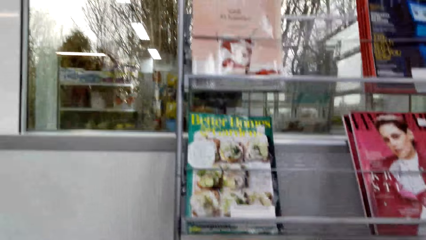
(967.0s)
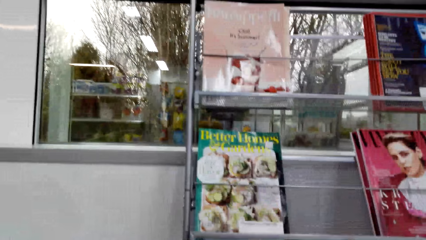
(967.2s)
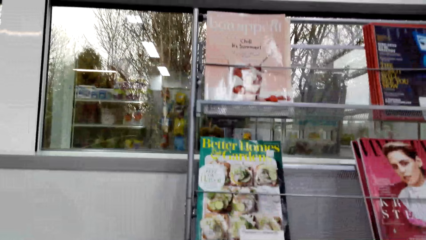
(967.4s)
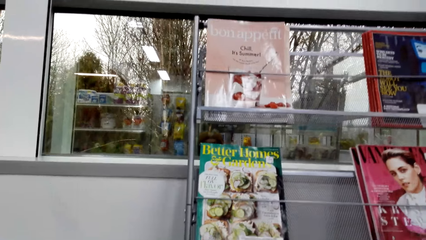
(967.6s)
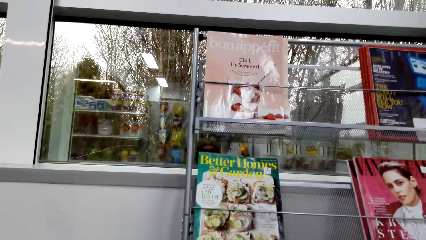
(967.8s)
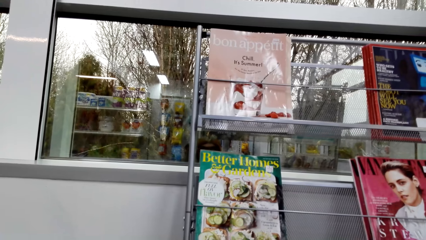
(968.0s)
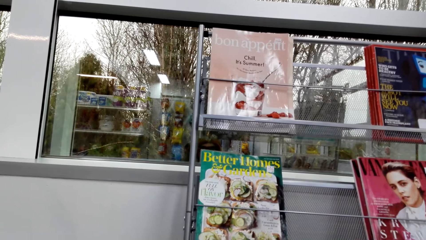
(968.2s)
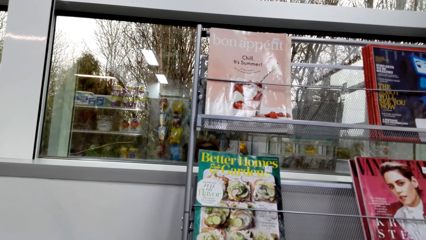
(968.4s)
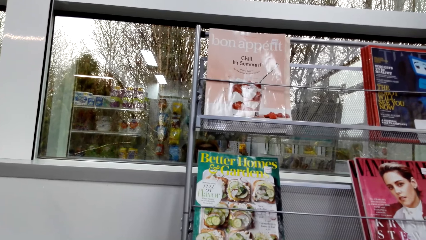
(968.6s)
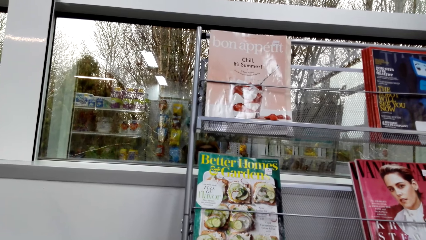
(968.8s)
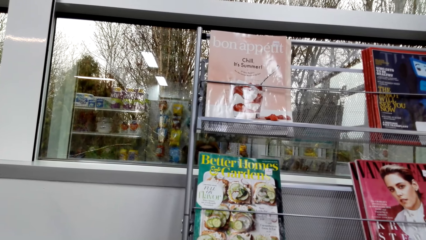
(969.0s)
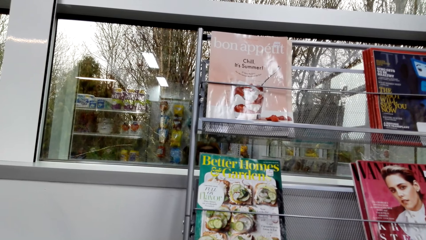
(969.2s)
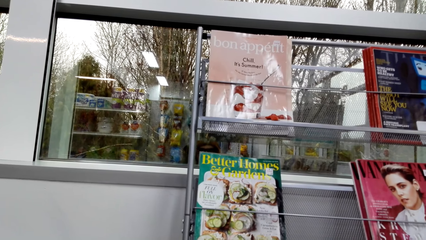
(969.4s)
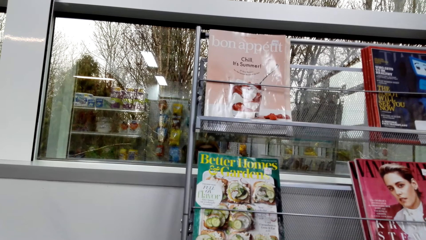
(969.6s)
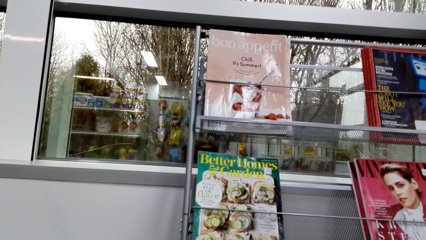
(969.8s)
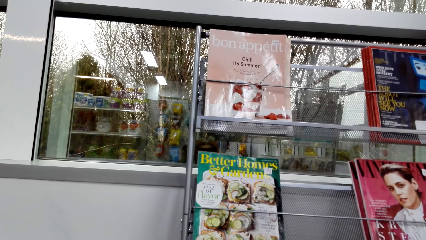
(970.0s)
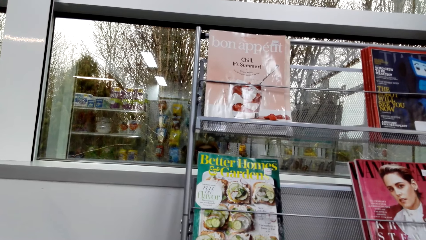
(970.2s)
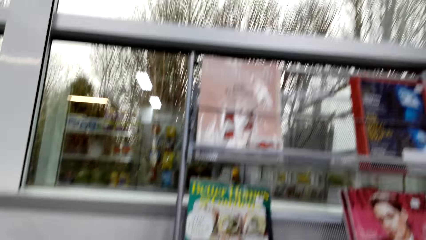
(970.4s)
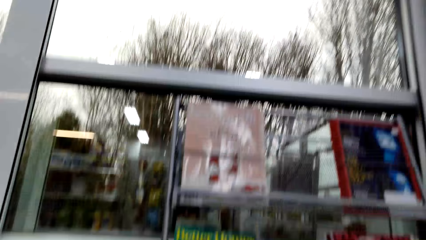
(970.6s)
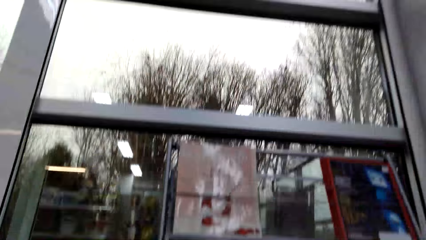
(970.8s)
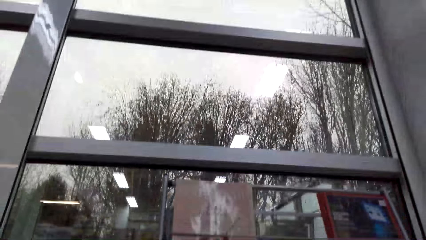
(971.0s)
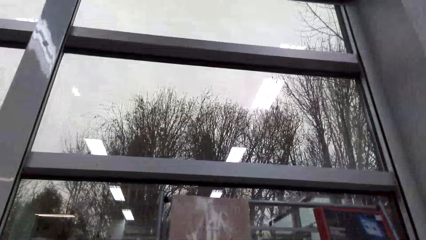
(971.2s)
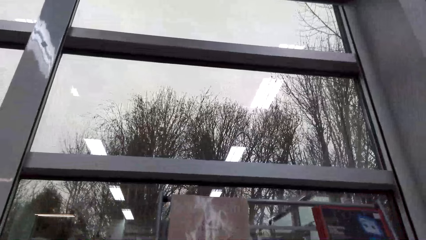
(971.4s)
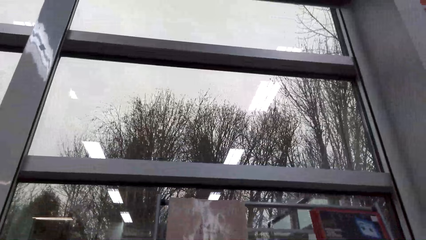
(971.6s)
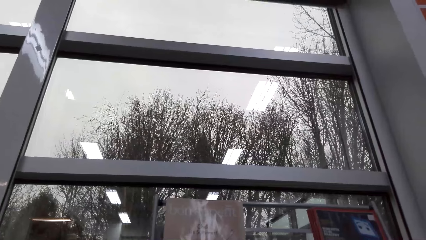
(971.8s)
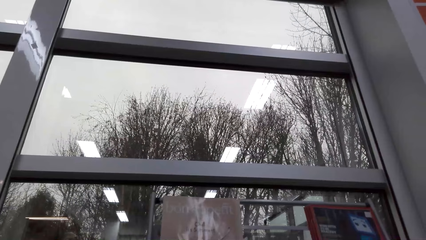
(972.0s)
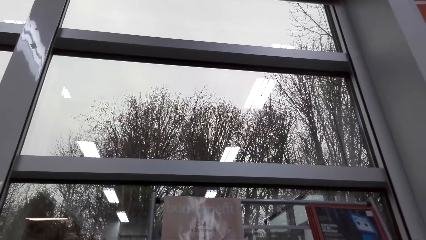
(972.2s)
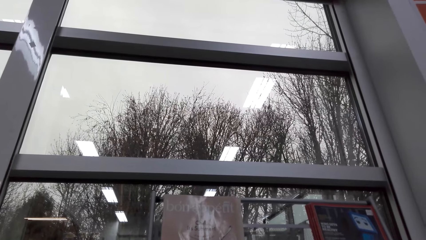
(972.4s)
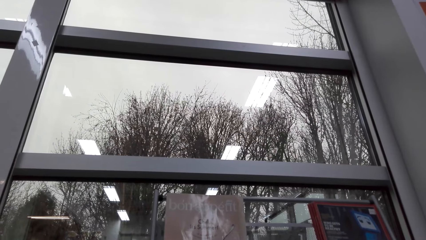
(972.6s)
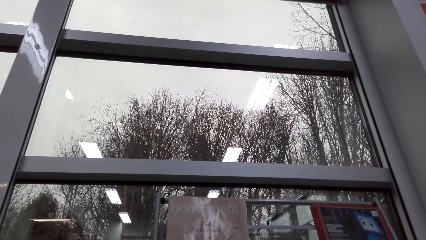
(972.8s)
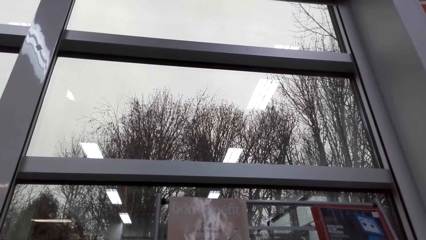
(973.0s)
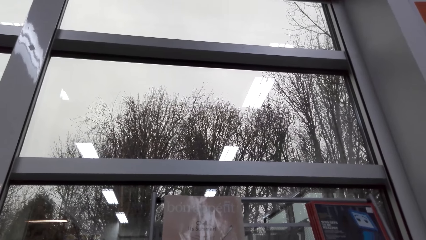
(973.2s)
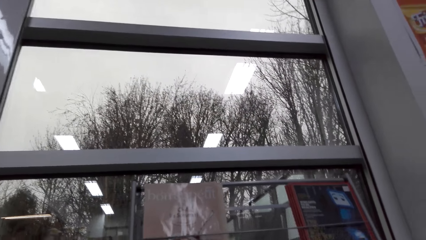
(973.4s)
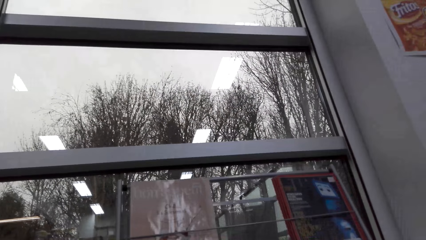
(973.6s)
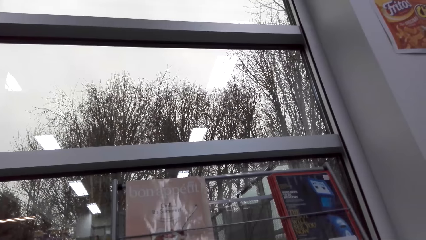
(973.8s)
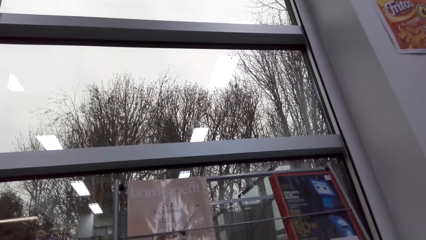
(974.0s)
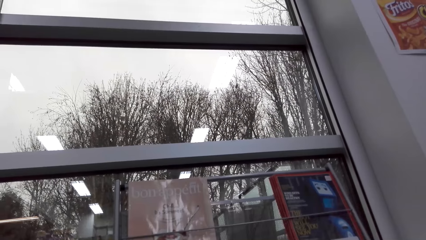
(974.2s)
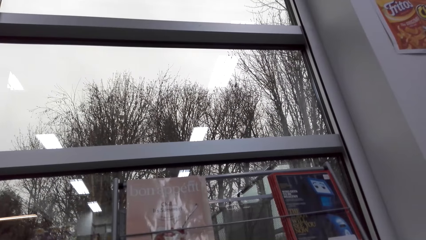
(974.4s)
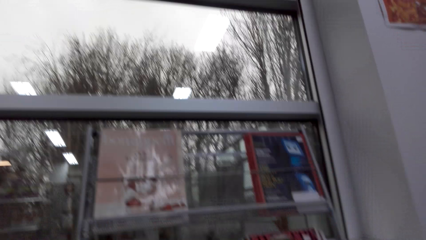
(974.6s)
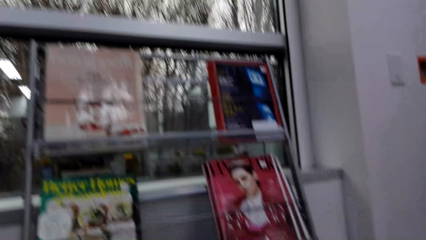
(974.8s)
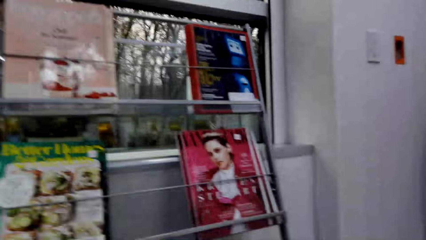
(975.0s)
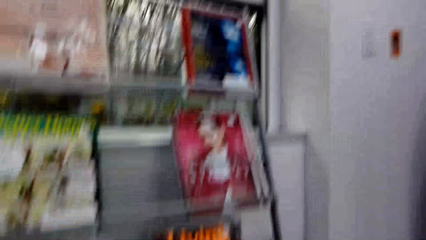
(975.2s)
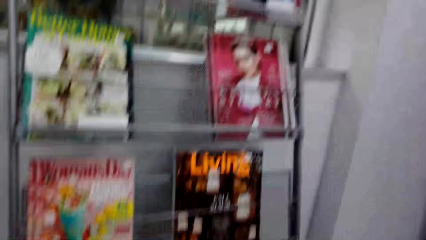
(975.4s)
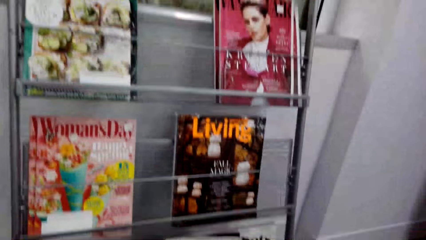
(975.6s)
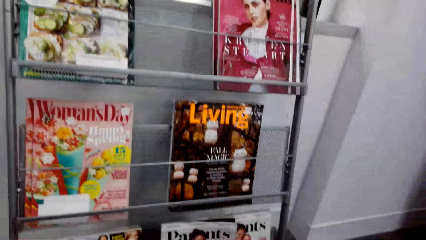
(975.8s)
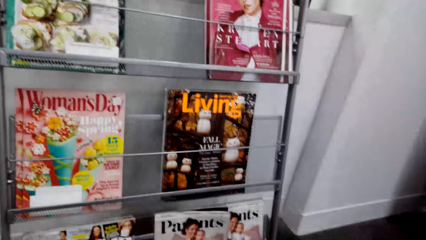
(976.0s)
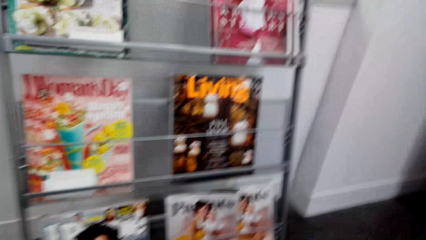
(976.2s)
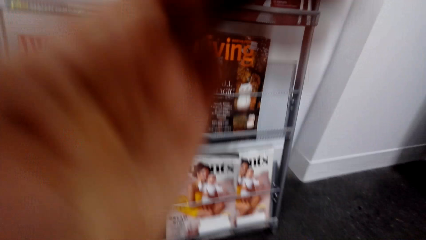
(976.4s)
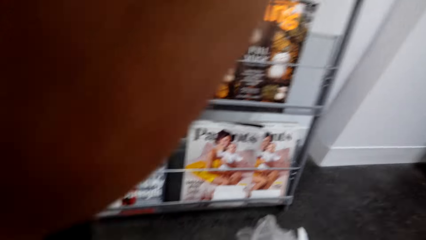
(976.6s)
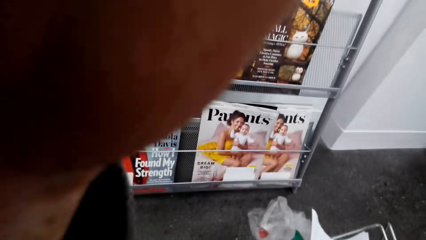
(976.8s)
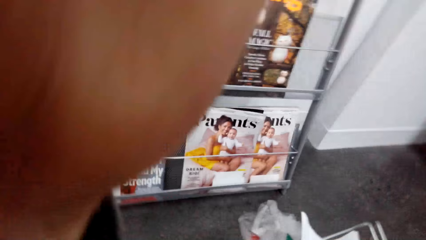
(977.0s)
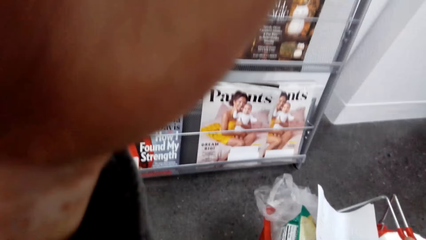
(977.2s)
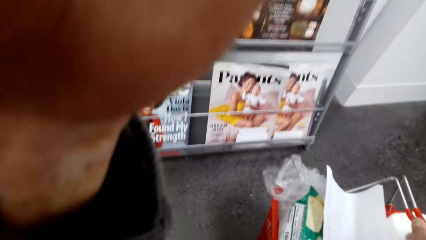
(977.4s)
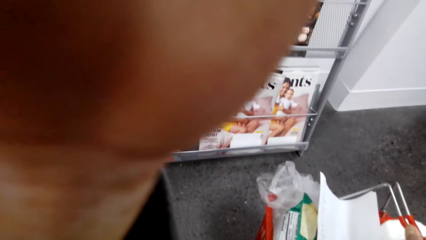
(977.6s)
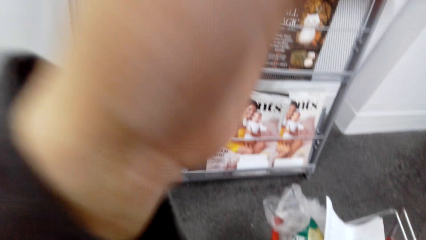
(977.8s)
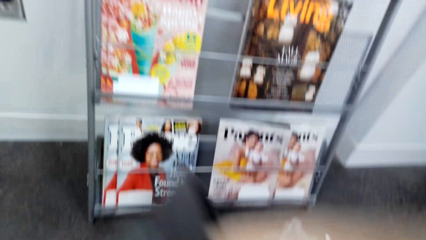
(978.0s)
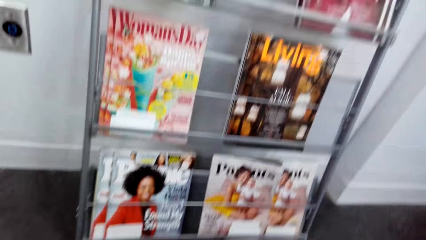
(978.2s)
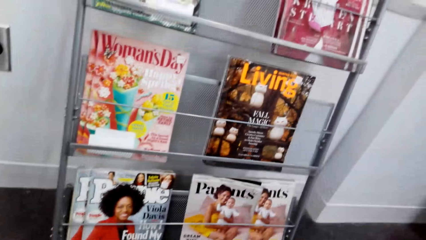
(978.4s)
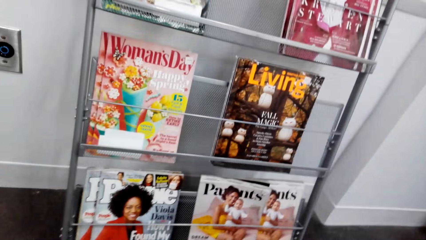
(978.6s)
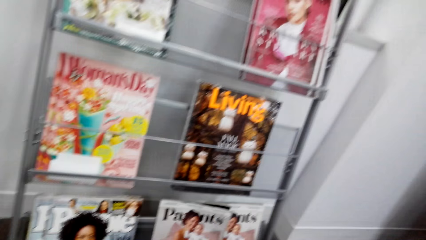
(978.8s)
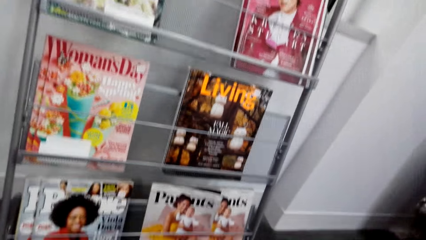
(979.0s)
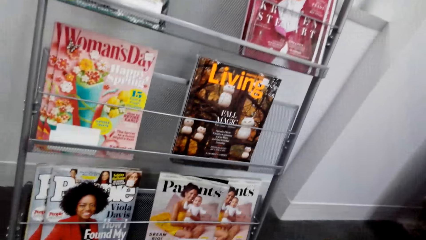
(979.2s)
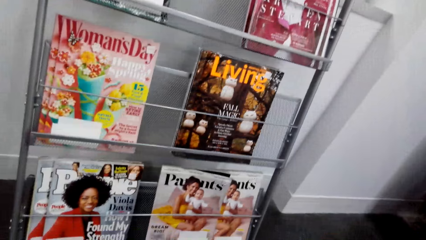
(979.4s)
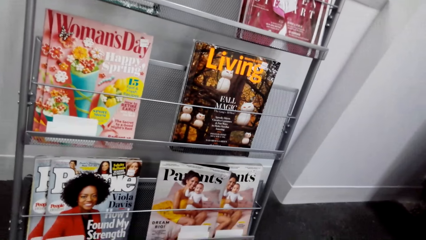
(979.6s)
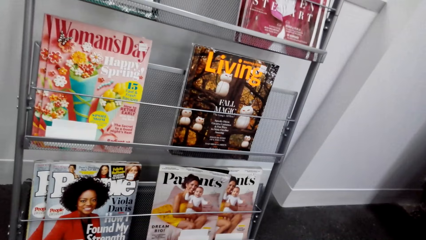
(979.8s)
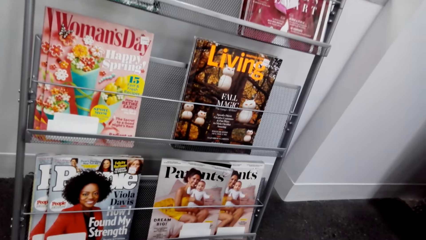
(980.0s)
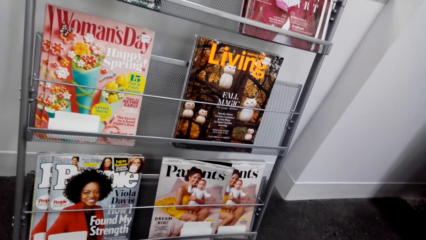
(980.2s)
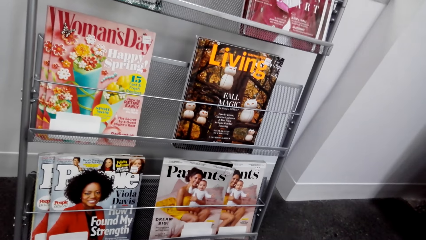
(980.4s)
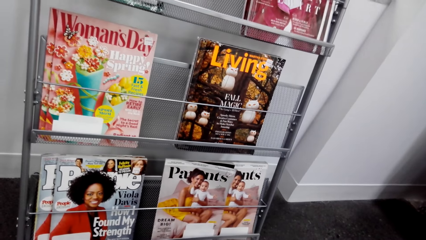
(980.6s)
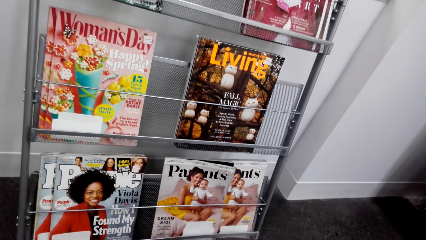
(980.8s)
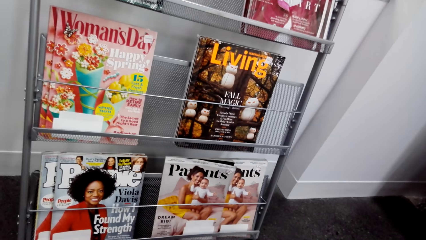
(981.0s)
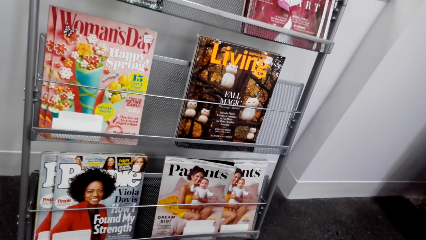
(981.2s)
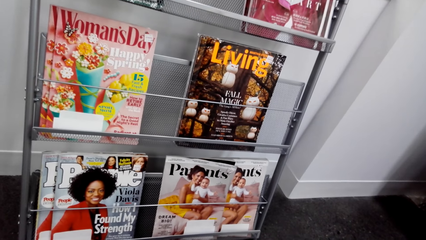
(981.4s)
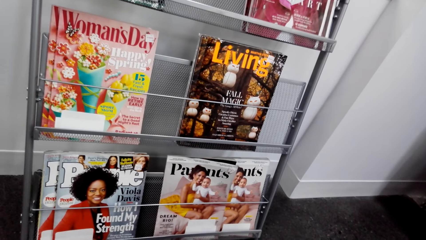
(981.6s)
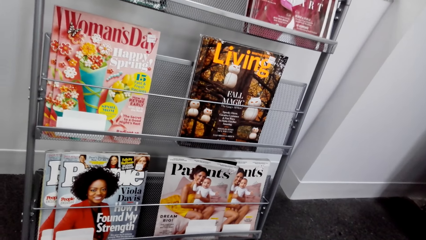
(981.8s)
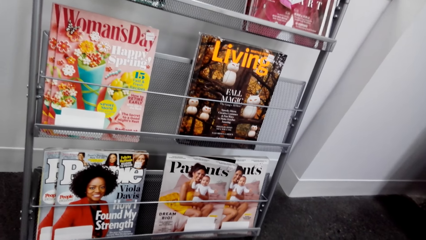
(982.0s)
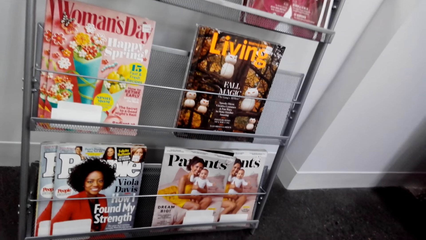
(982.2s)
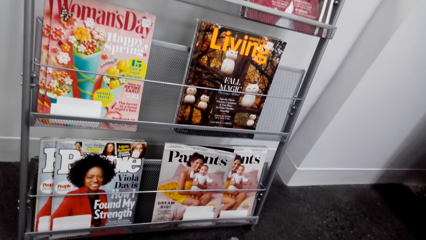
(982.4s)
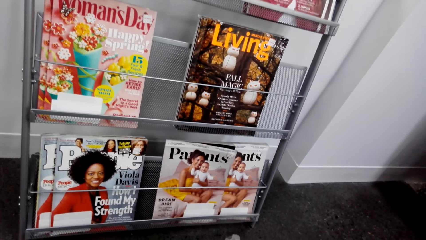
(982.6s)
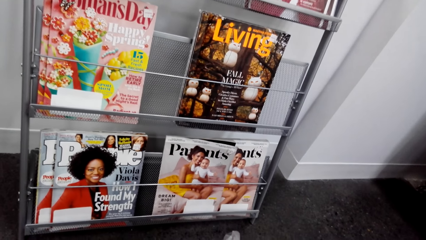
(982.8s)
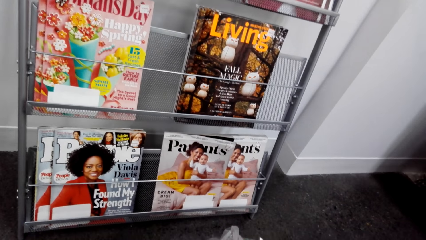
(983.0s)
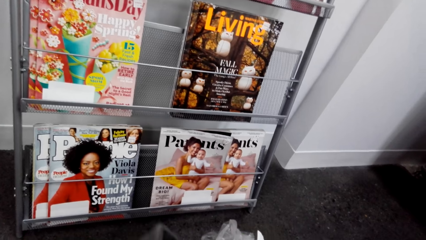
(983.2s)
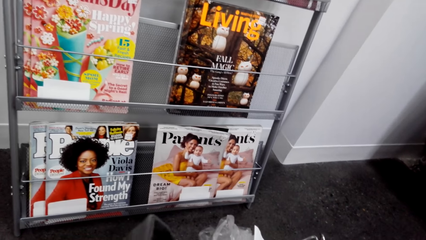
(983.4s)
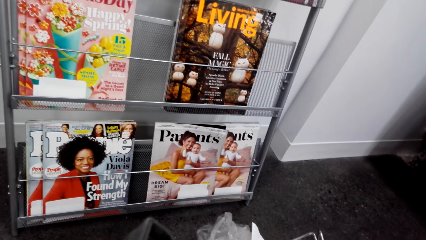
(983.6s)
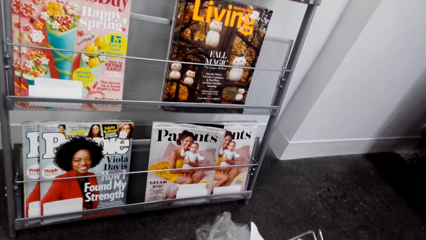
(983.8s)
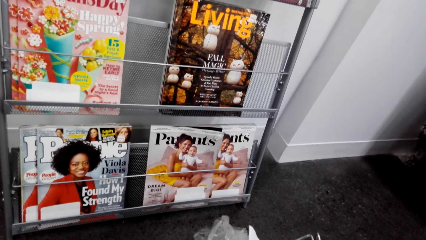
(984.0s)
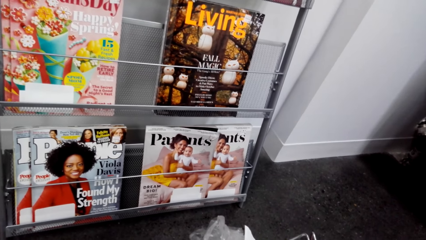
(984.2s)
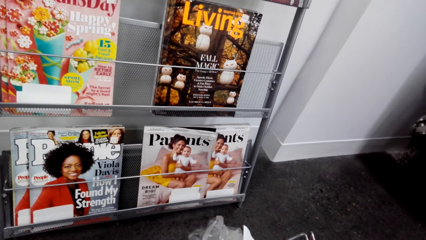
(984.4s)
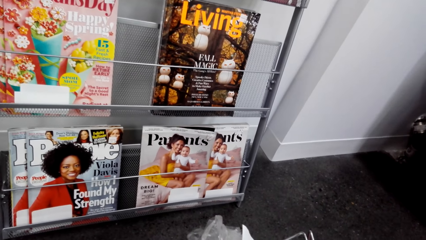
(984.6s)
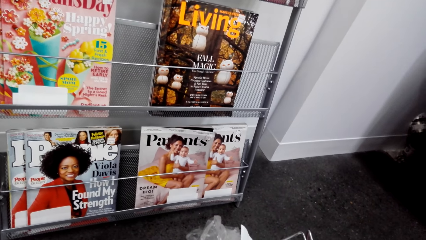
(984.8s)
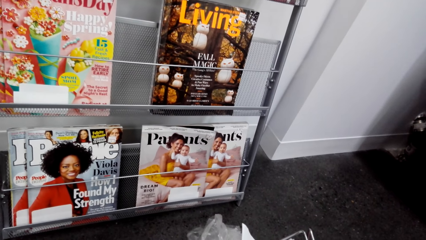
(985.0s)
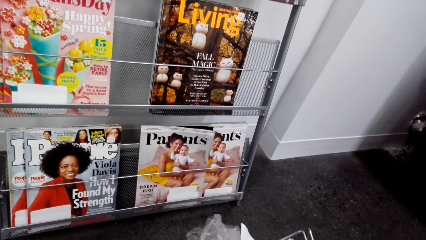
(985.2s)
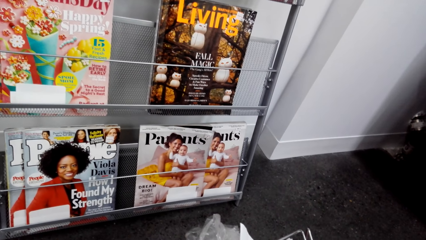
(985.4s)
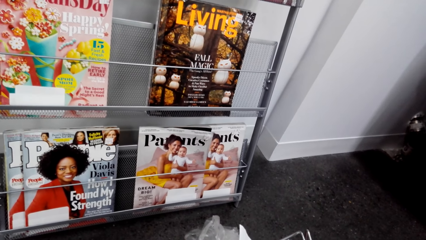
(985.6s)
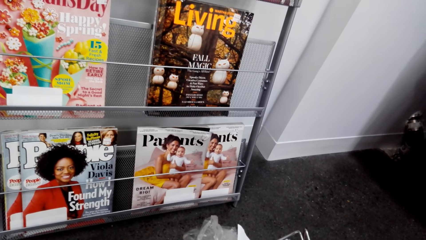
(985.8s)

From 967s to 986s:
The camera wearer looks up. They look at the books in a shelf. They exhale.
